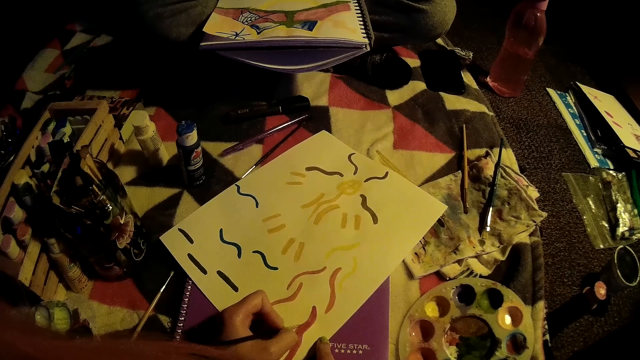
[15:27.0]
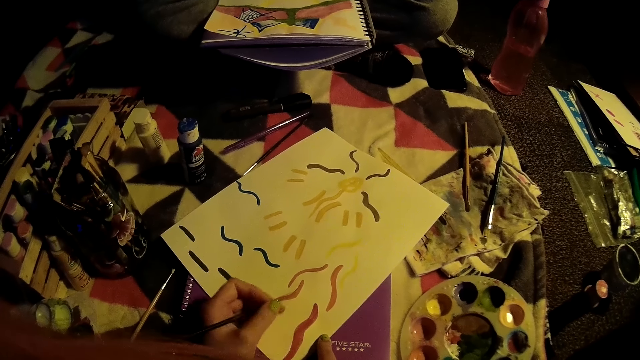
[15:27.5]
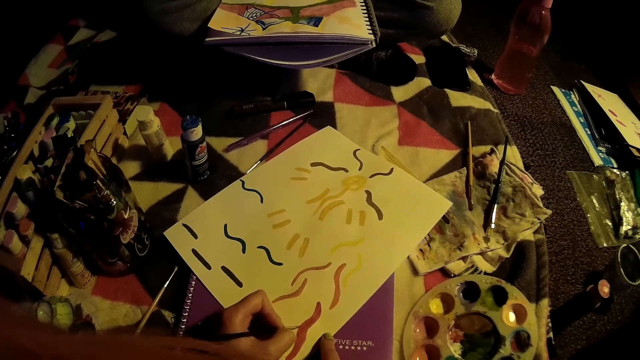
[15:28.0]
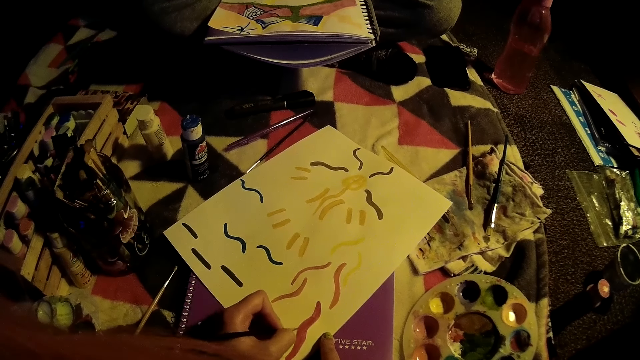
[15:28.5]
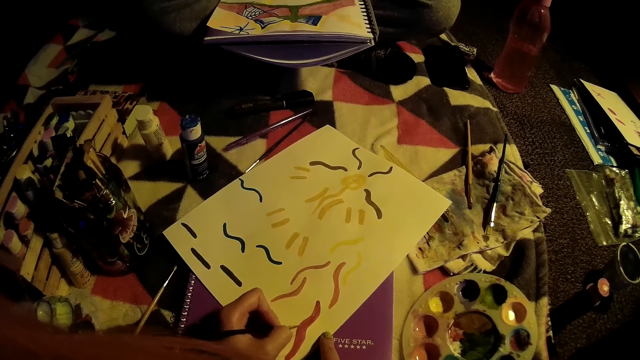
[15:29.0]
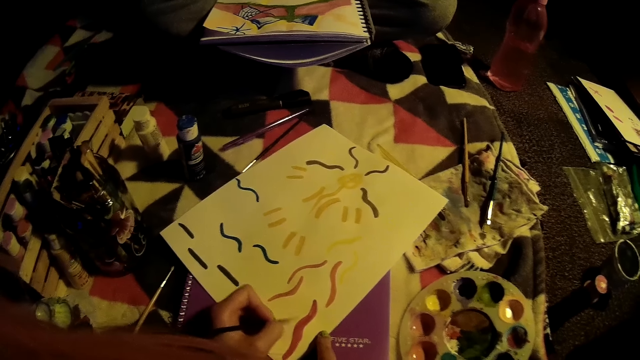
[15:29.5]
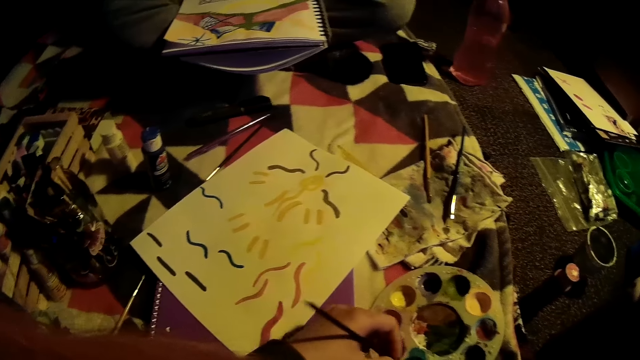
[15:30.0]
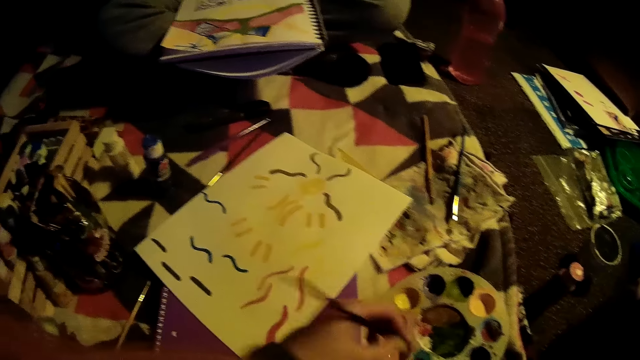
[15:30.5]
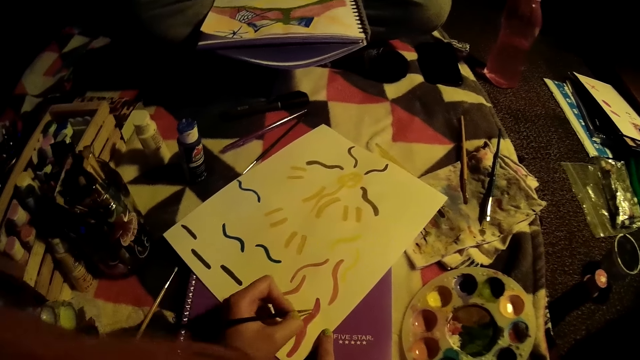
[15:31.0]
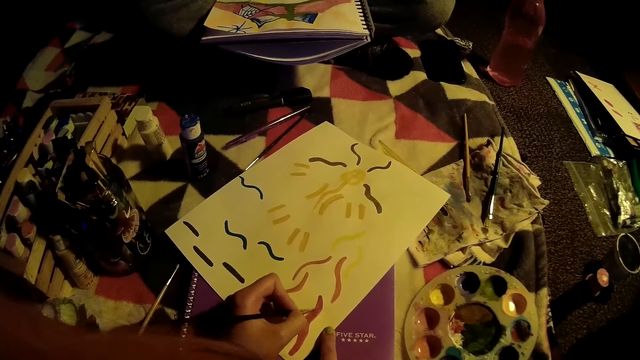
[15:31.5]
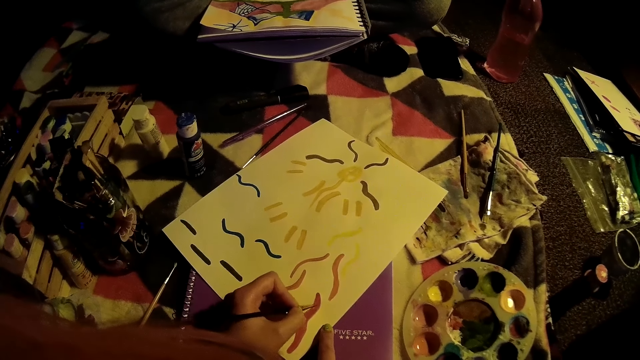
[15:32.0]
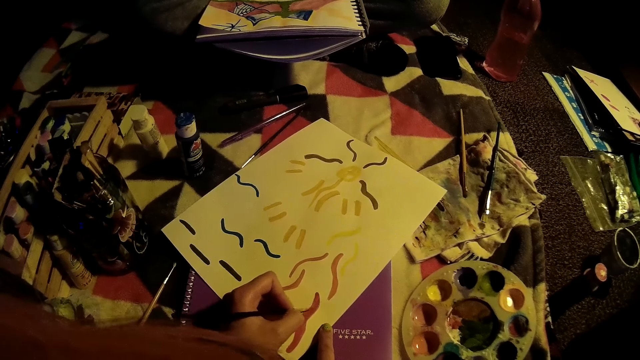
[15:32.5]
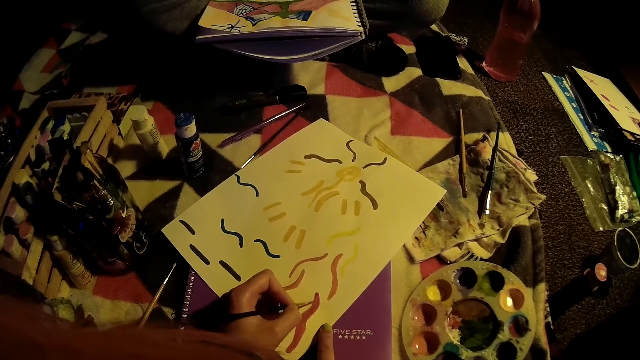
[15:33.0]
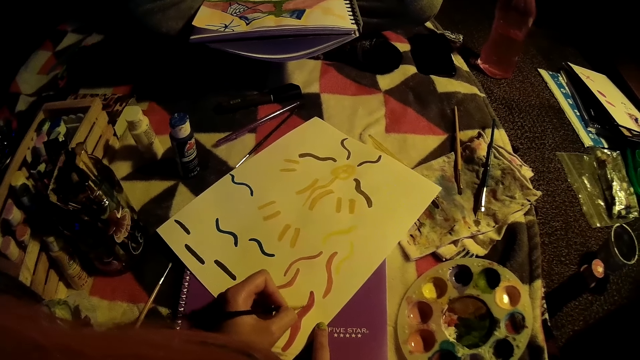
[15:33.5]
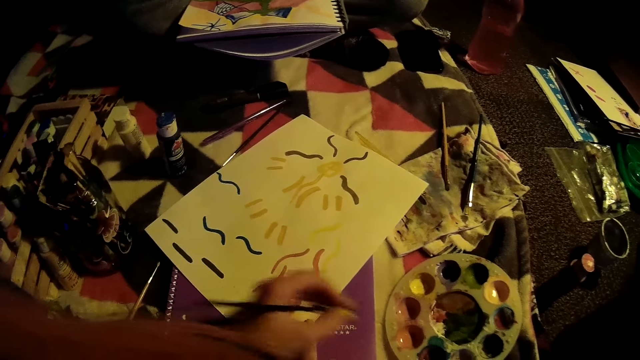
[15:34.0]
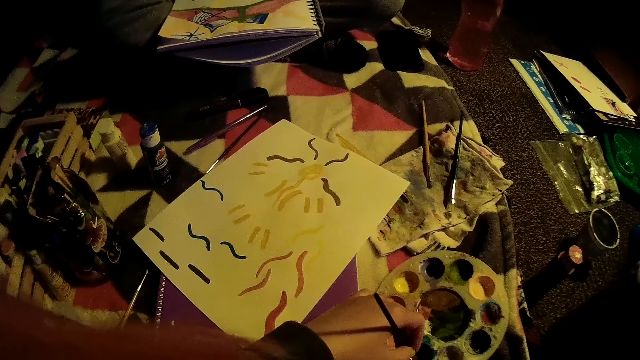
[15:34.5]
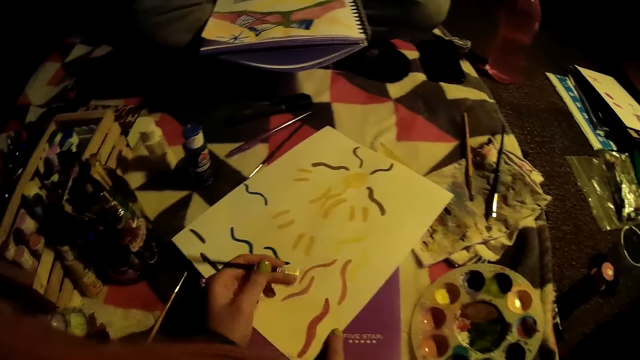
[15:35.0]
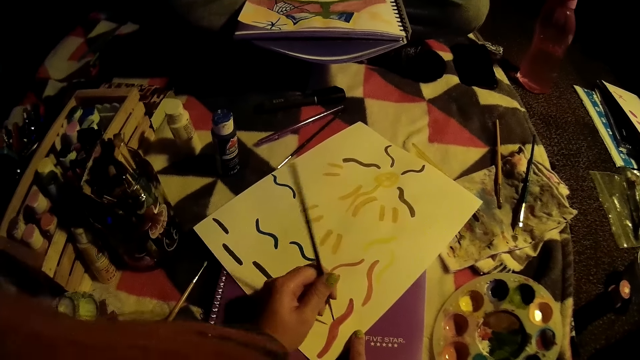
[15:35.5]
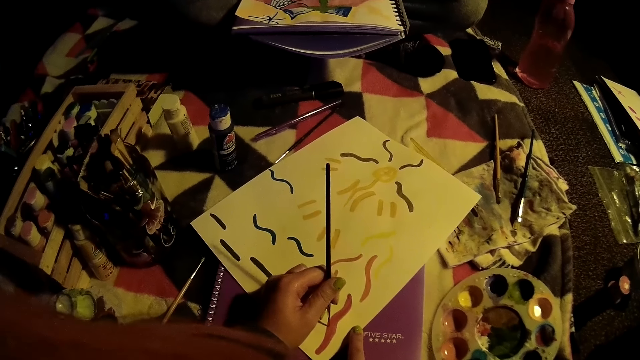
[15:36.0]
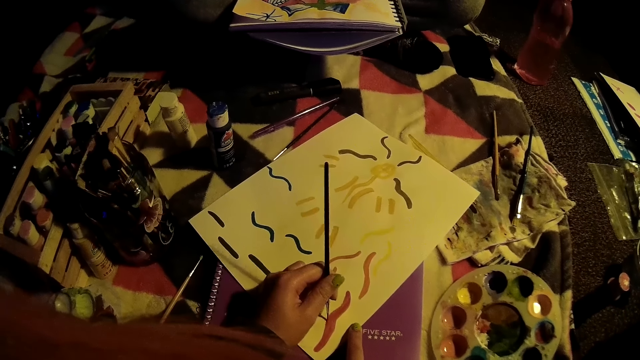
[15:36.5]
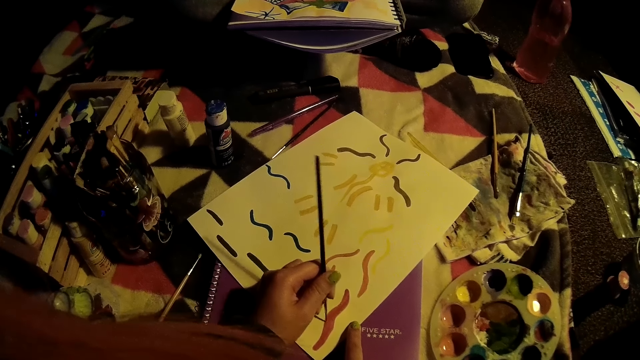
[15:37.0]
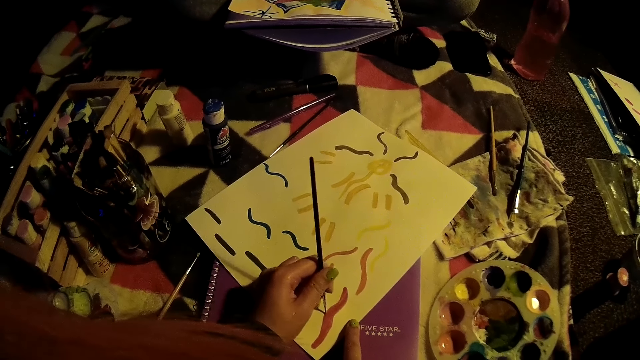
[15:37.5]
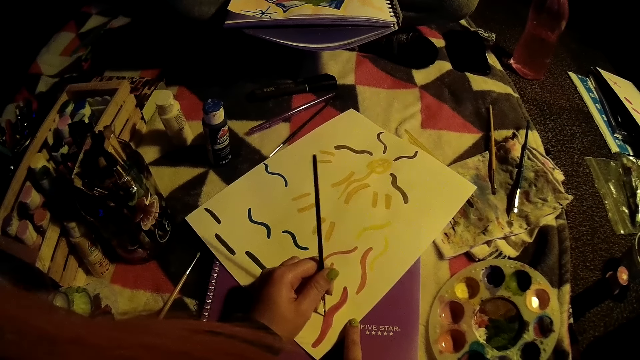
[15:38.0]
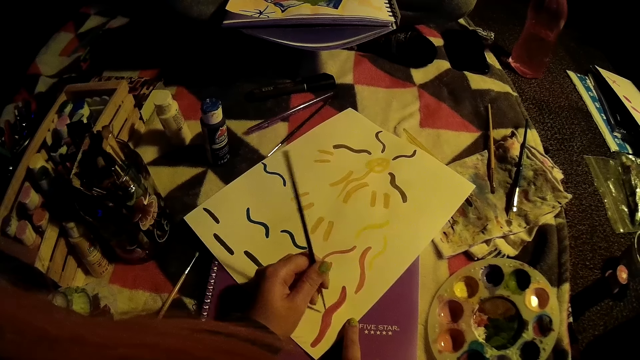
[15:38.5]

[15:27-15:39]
The camera wearer dips the paint brush into the paint palette on the mattress with her left hand. She draws on the paper with the paint brush in her left hand. She dips the paint brush into the paint palette on the mattress with her left hand. She draws on the paper with the paint brush in her left hand.

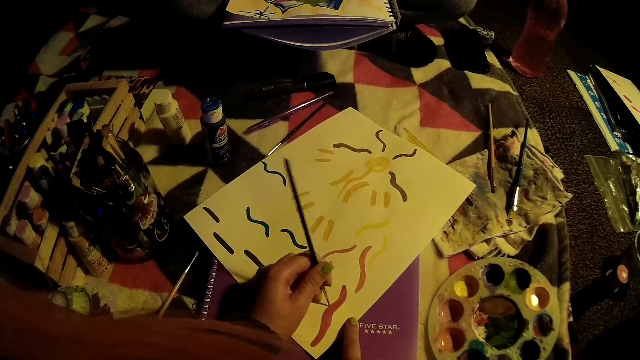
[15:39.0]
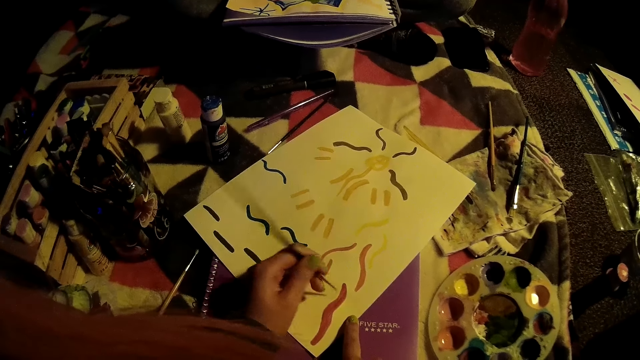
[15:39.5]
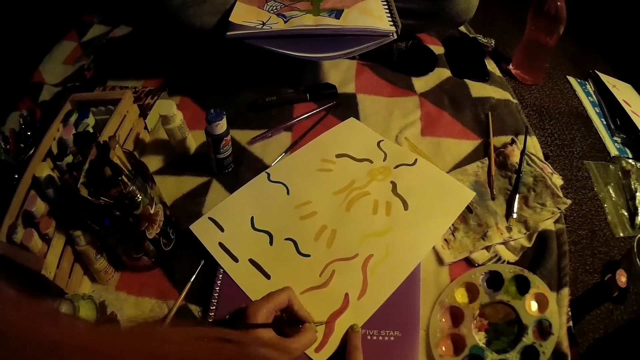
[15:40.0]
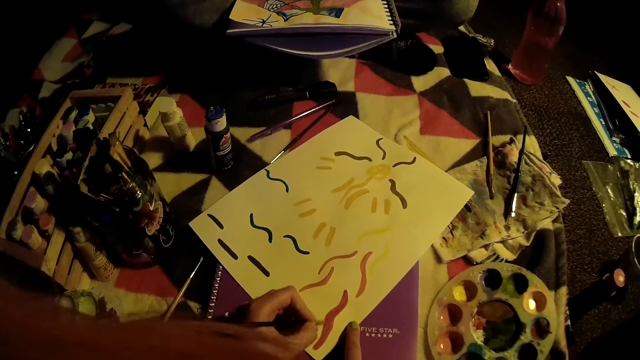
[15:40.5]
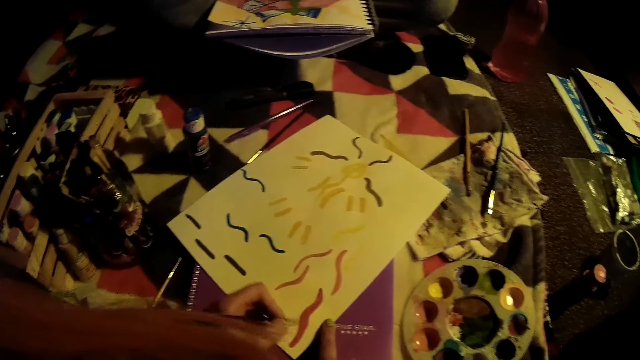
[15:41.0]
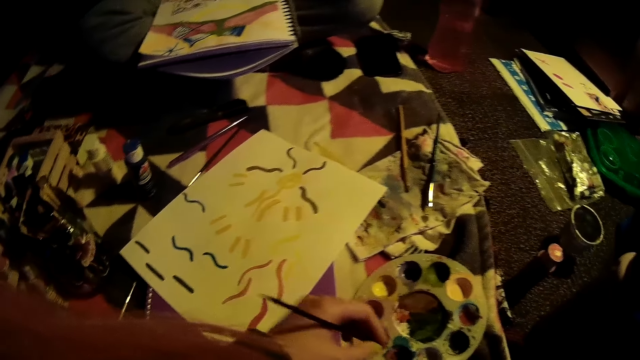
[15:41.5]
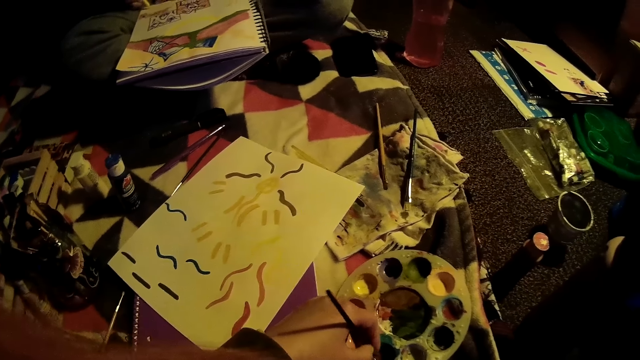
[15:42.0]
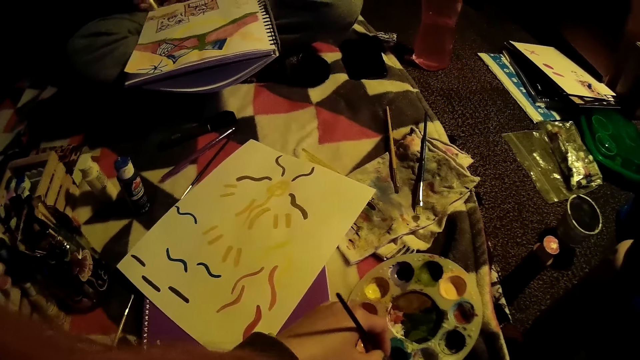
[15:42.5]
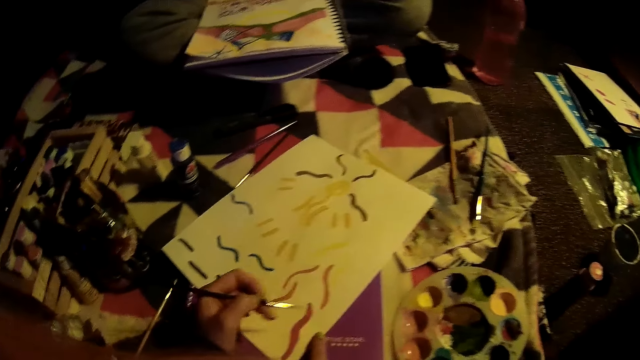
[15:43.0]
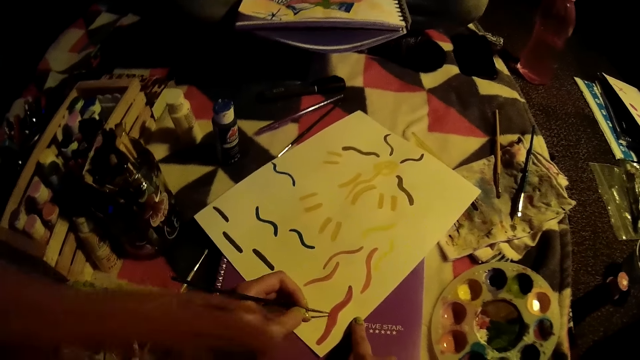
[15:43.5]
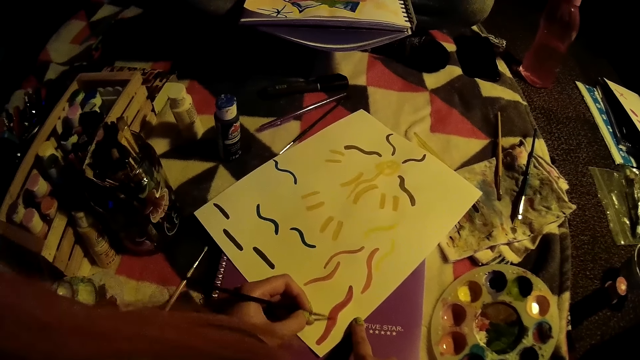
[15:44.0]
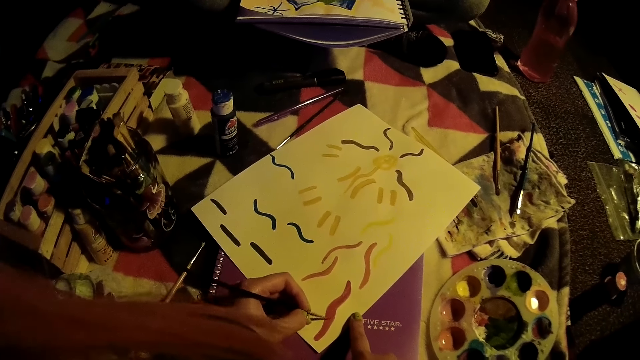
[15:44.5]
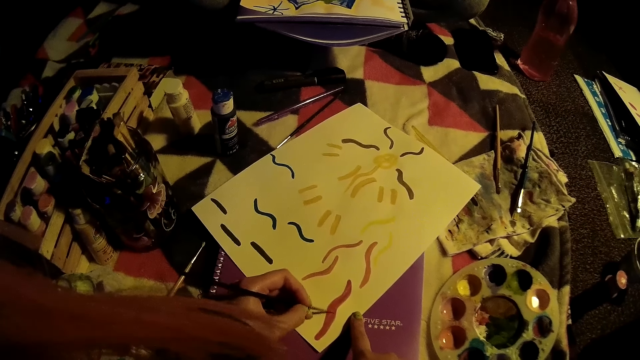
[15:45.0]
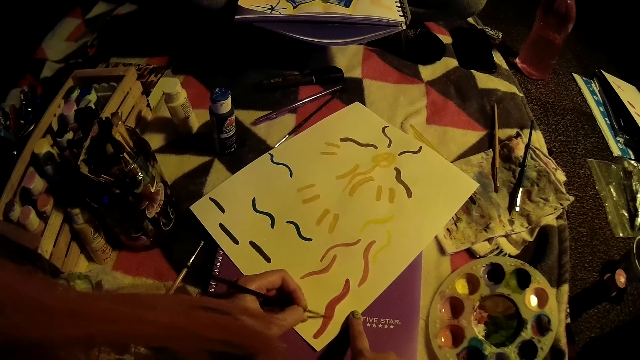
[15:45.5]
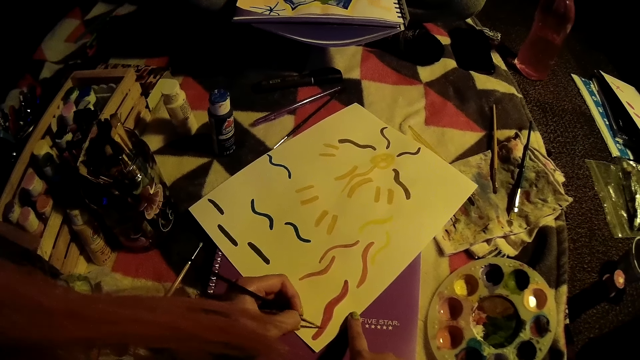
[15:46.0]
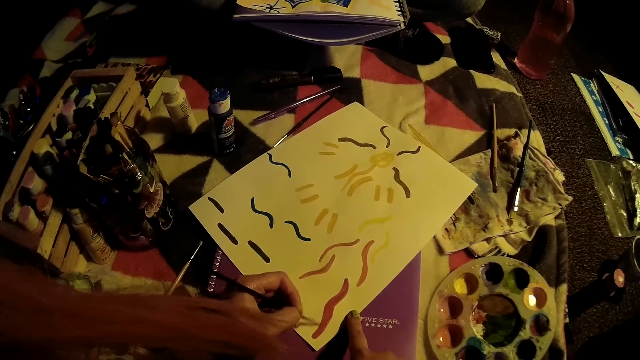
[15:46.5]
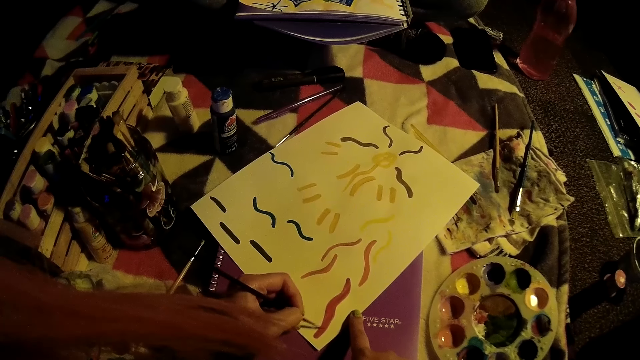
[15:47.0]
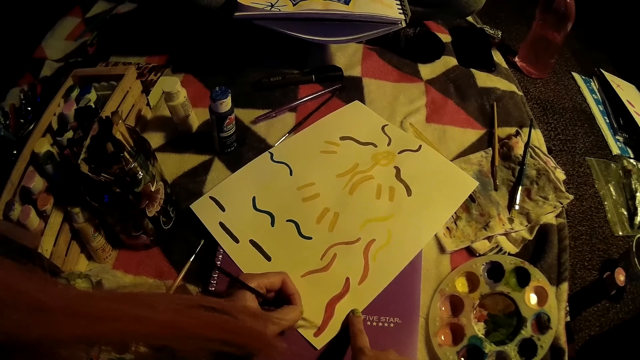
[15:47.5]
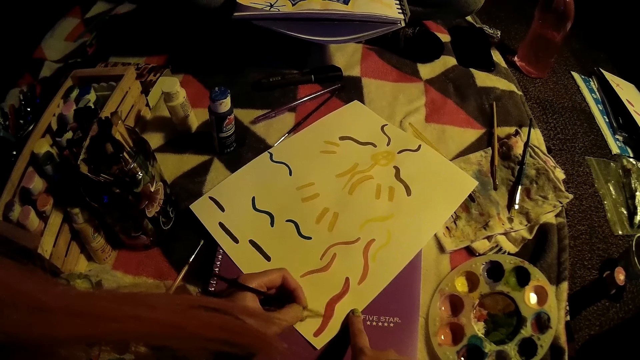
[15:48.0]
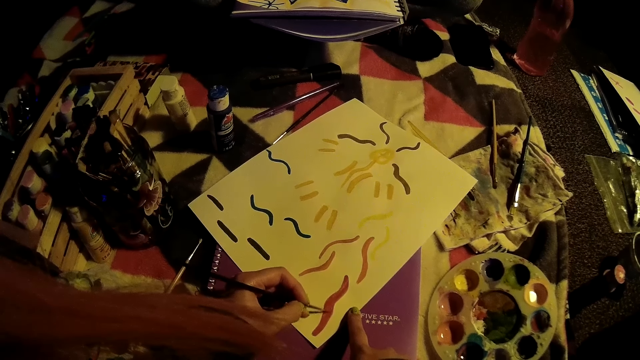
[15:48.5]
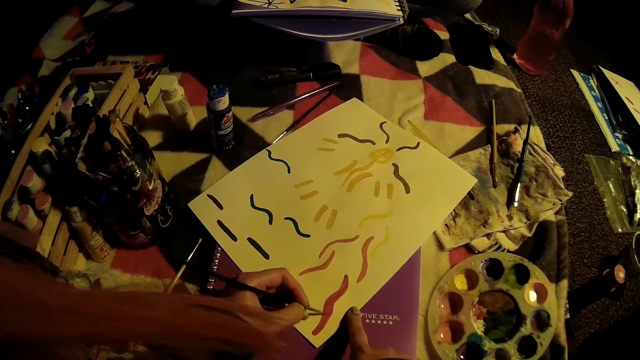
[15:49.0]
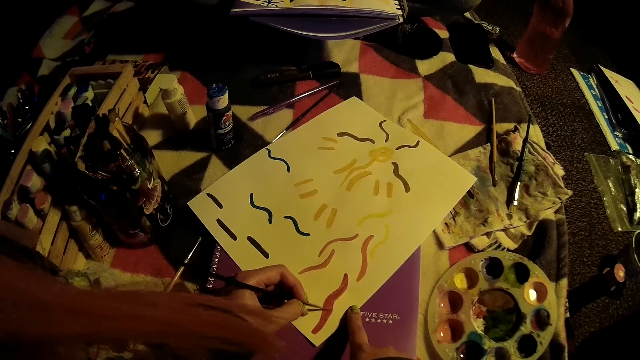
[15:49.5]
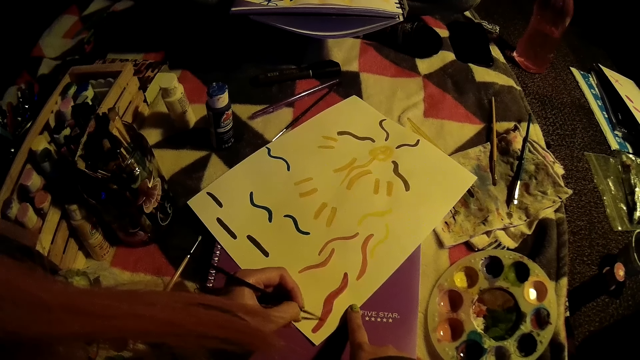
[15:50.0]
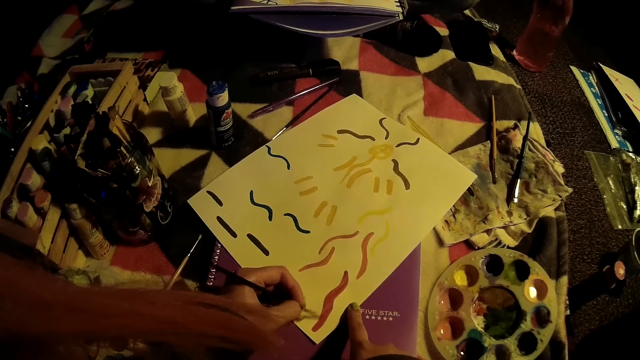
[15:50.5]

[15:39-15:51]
The camera wearer converses with the woman. She dips the paint brush into the paint palette on the mattress with her left hand. She draws on the paper with the paint brush in her left hand.
